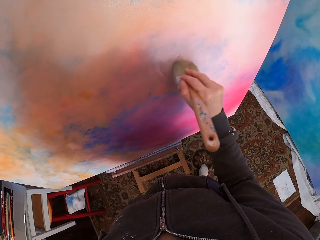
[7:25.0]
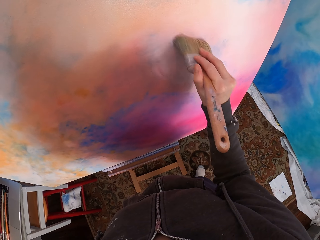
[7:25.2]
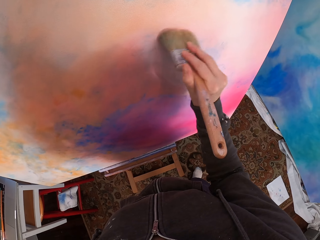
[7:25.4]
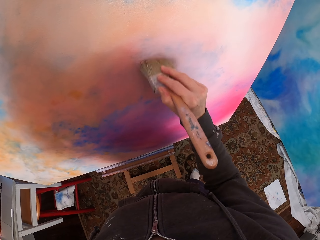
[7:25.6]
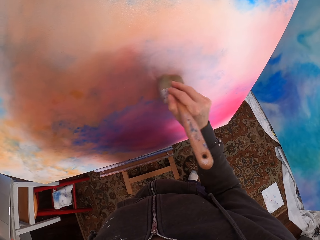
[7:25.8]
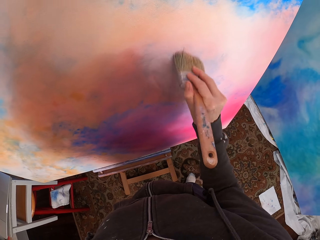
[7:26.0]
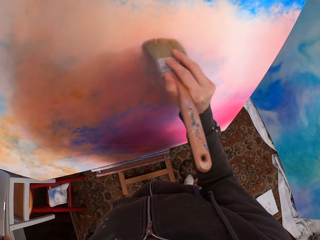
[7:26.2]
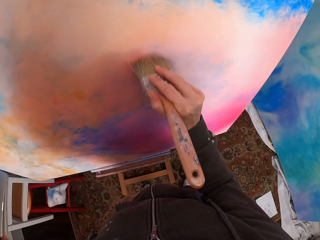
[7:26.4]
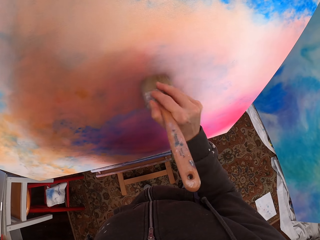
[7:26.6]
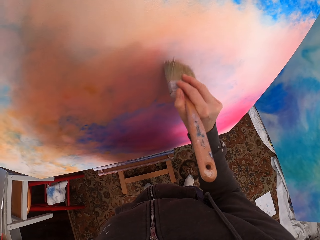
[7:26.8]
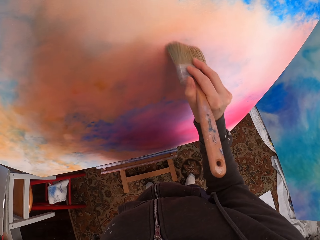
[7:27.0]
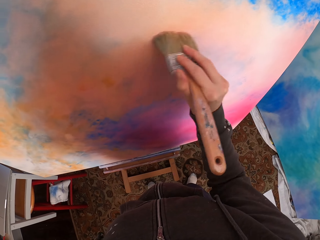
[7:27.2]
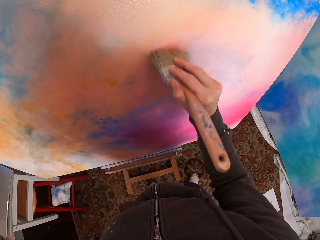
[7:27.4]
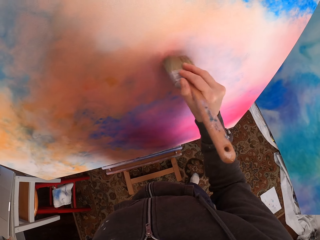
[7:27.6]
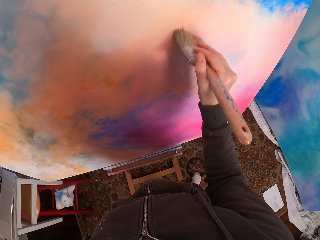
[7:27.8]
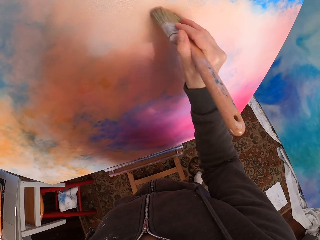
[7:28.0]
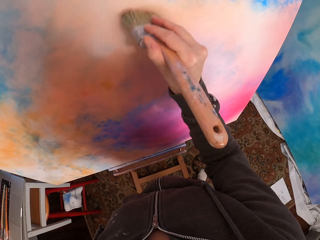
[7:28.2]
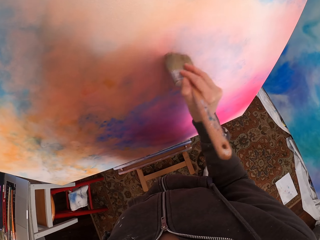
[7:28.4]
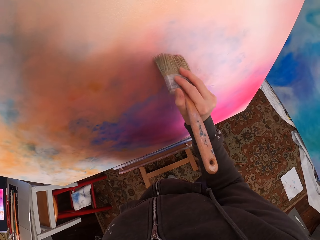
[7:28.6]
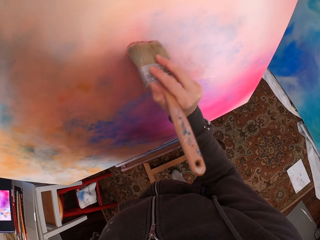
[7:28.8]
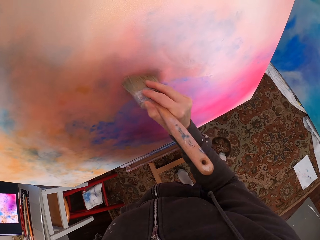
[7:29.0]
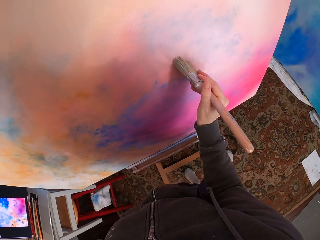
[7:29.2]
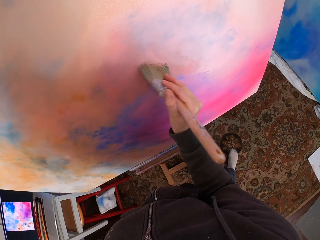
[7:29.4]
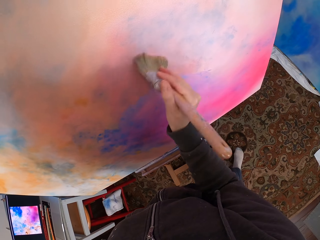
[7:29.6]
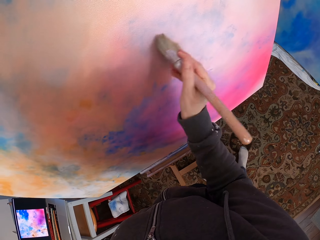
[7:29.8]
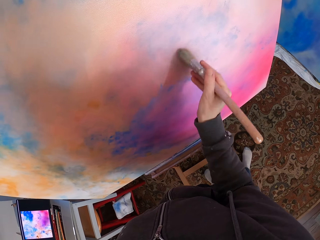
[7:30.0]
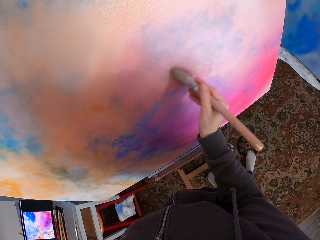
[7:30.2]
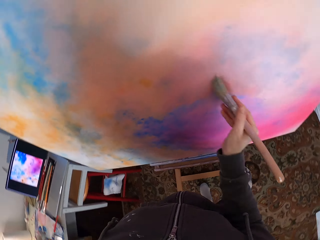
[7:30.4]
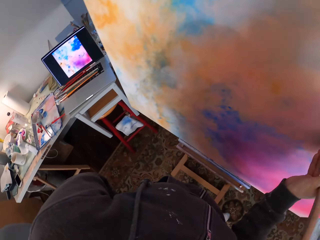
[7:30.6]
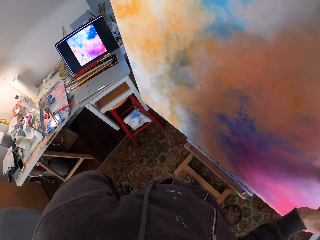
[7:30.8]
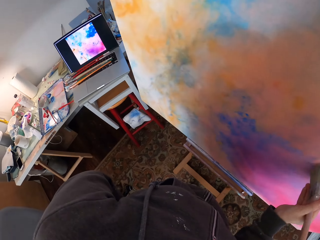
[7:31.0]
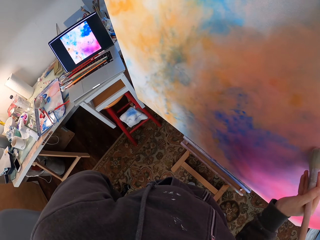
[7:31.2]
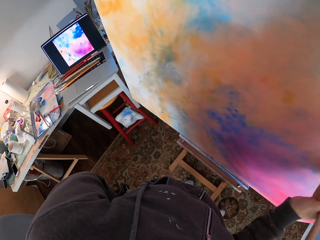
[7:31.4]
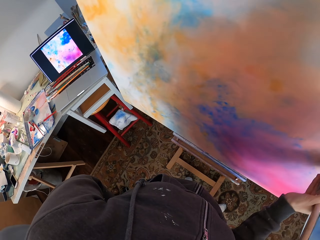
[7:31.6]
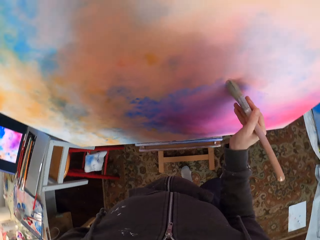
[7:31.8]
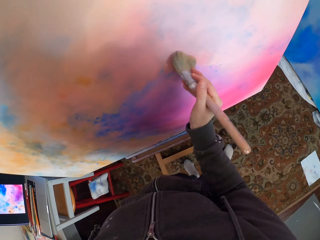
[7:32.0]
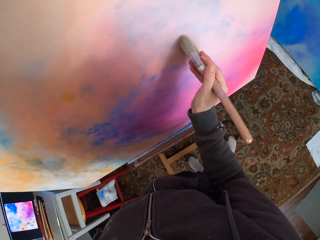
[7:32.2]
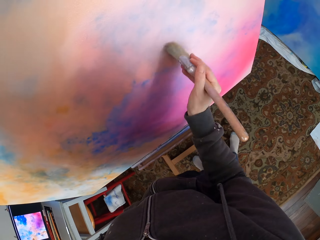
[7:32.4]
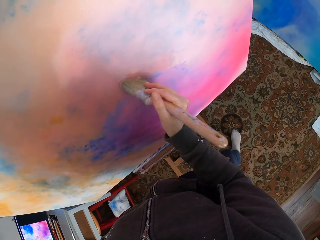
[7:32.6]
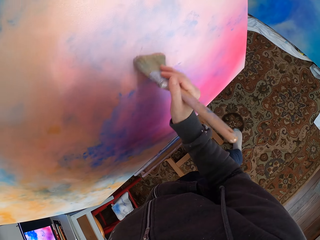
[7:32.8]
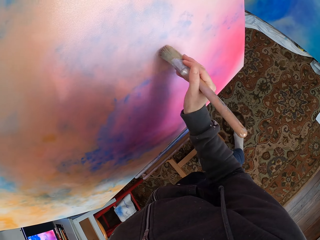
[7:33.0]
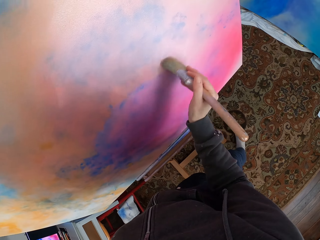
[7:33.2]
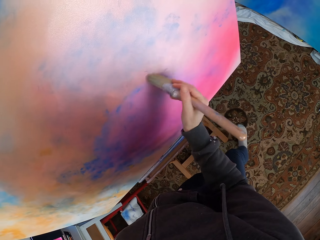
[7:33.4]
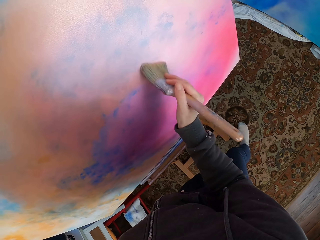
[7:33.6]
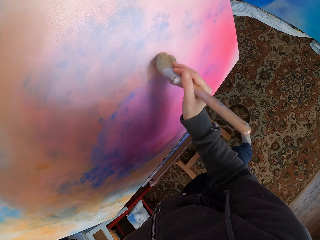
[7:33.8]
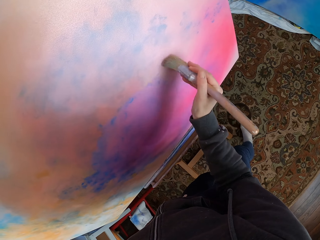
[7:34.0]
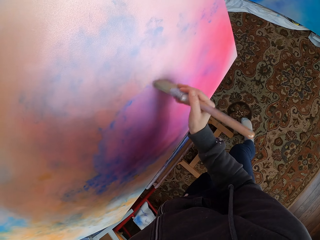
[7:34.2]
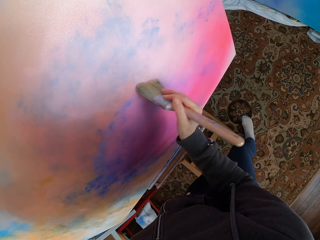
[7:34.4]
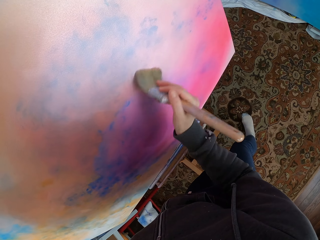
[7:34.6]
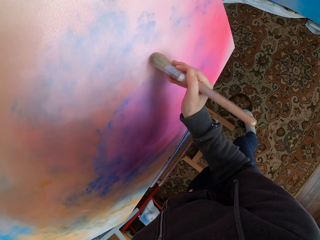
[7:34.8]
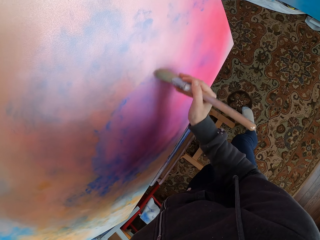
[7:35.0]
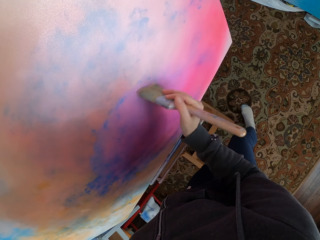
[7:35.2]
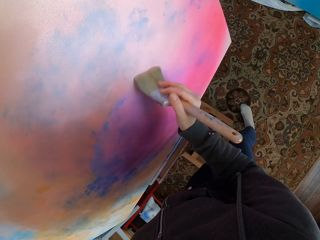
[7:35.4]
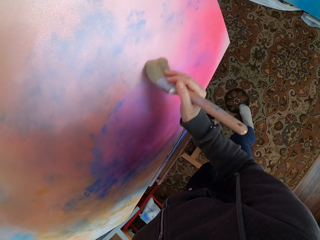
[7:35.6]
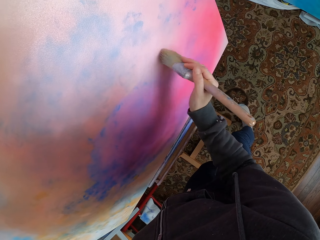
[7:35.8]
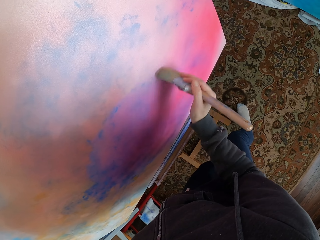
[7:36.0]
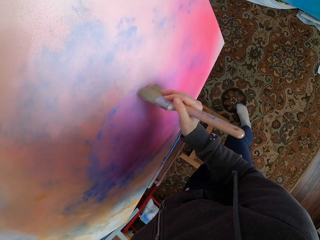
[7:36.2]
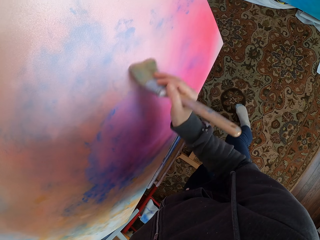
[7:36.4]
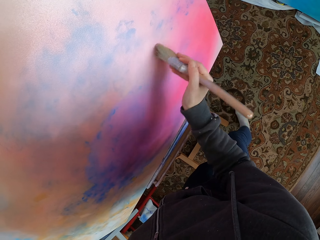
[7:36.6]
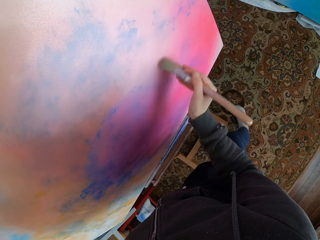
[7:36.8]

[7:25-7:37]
The camera wearer looks at the laptop. They look at the canvas.

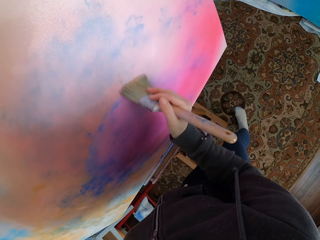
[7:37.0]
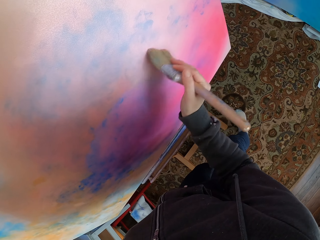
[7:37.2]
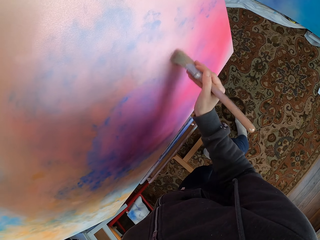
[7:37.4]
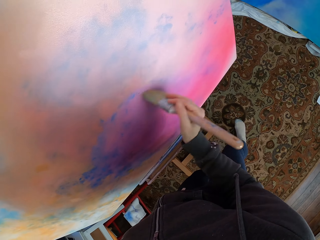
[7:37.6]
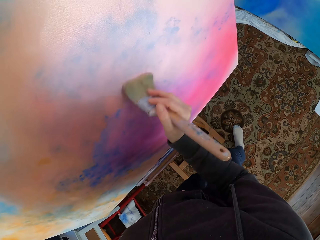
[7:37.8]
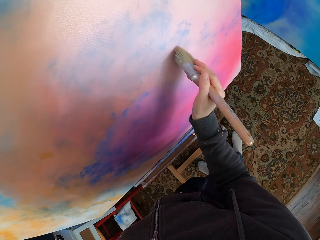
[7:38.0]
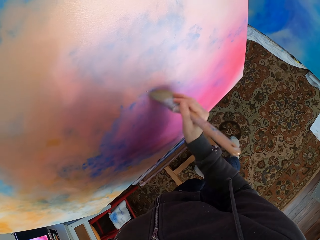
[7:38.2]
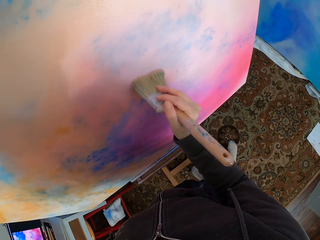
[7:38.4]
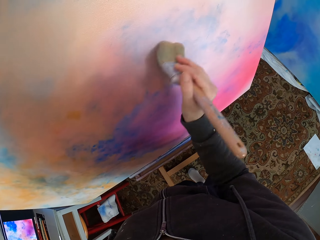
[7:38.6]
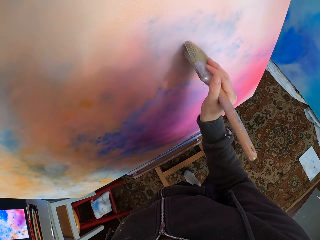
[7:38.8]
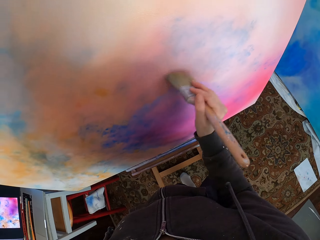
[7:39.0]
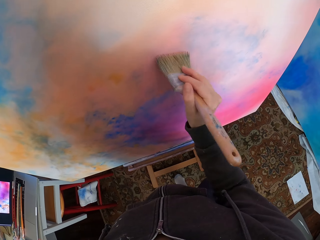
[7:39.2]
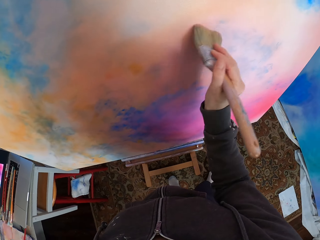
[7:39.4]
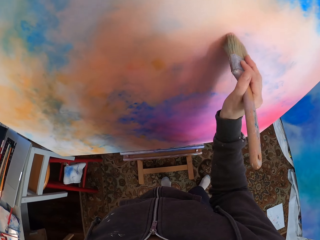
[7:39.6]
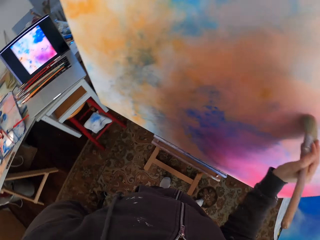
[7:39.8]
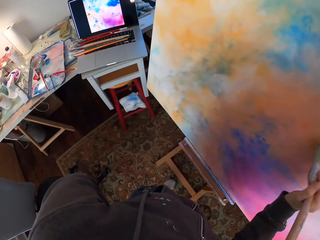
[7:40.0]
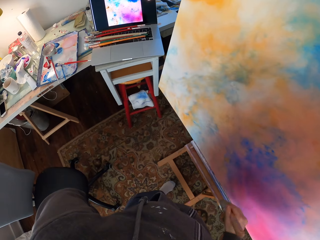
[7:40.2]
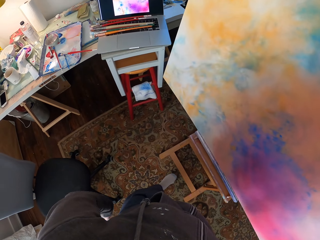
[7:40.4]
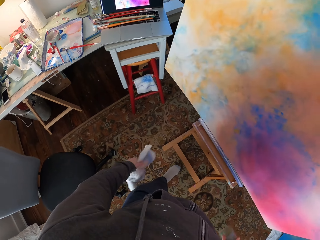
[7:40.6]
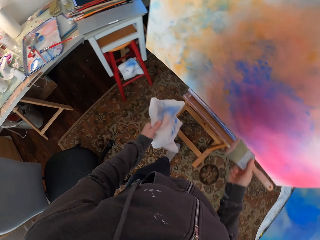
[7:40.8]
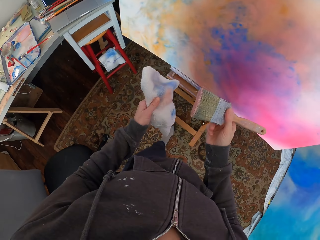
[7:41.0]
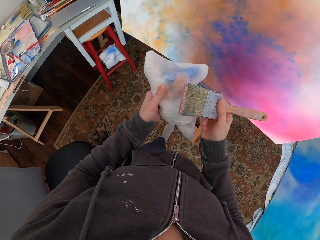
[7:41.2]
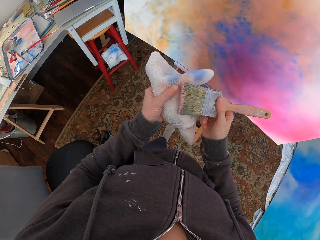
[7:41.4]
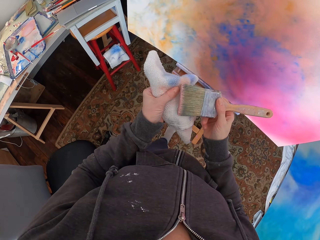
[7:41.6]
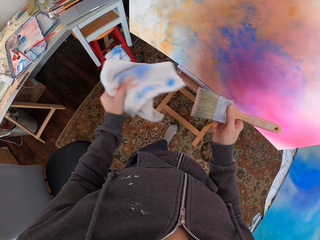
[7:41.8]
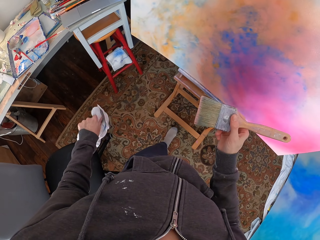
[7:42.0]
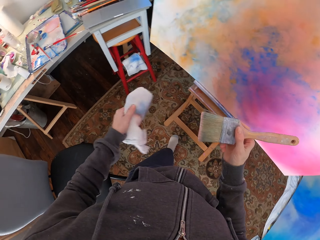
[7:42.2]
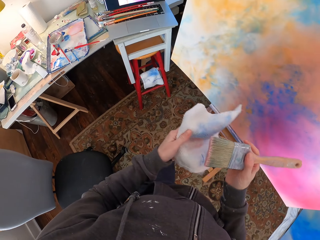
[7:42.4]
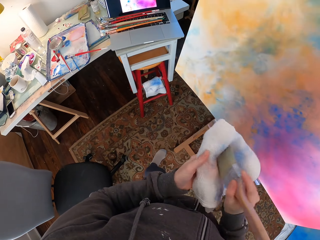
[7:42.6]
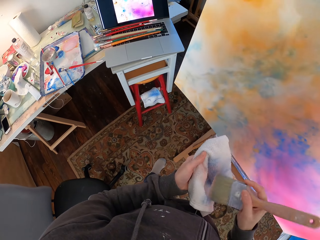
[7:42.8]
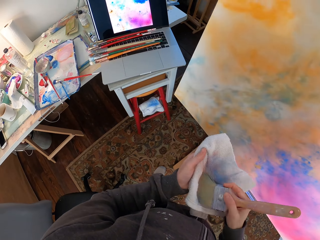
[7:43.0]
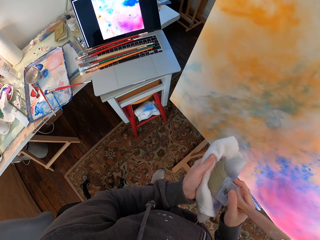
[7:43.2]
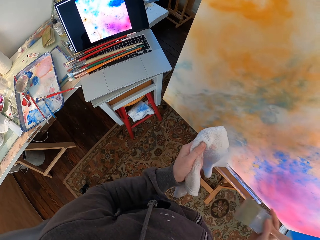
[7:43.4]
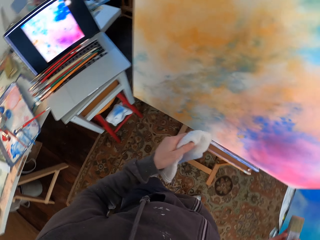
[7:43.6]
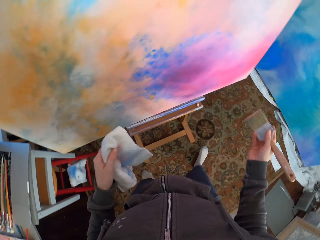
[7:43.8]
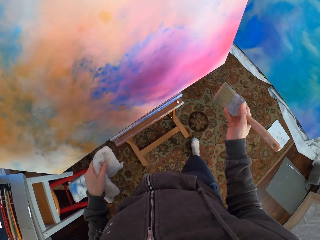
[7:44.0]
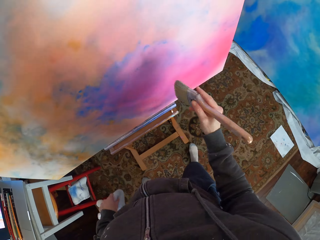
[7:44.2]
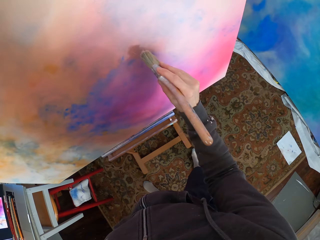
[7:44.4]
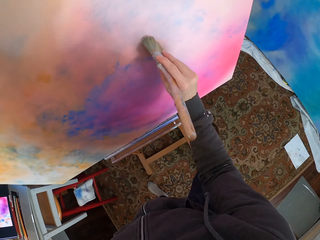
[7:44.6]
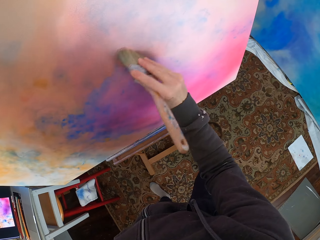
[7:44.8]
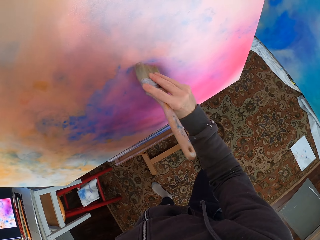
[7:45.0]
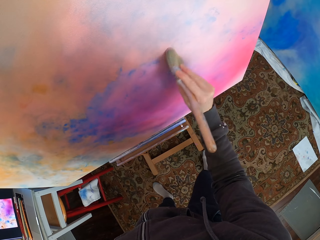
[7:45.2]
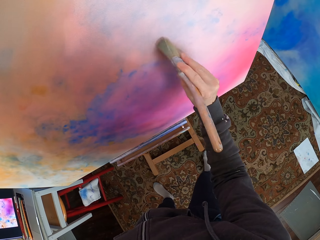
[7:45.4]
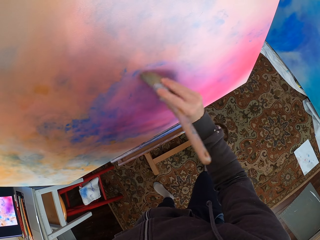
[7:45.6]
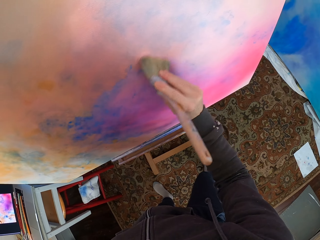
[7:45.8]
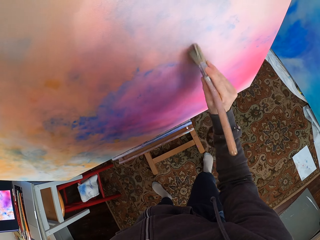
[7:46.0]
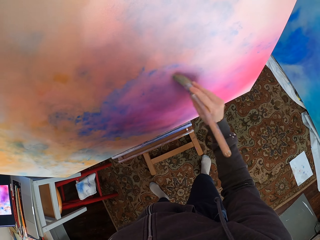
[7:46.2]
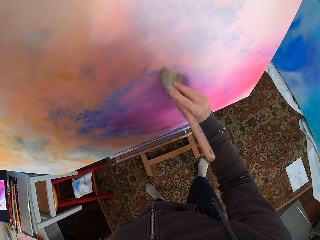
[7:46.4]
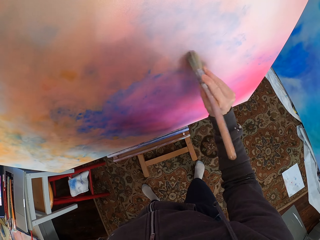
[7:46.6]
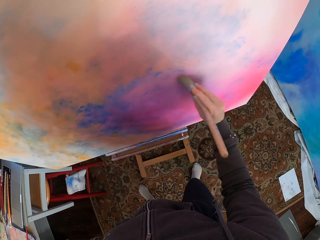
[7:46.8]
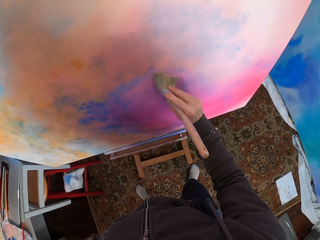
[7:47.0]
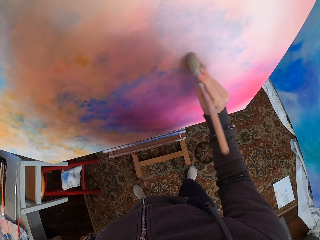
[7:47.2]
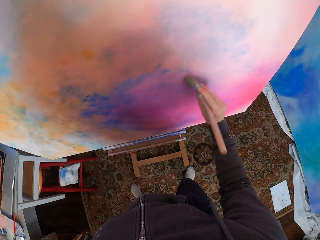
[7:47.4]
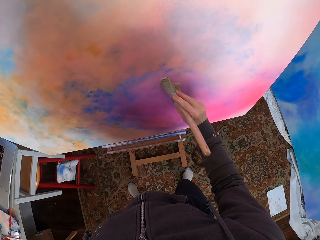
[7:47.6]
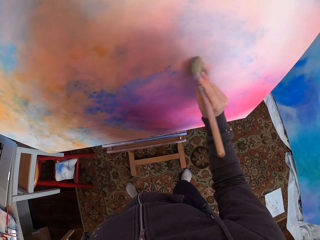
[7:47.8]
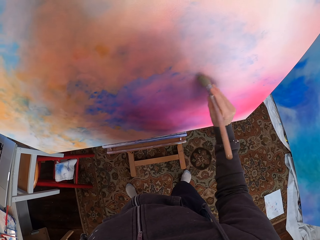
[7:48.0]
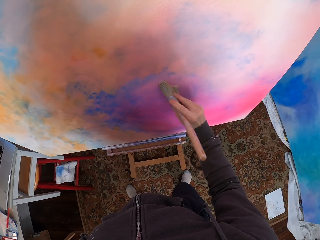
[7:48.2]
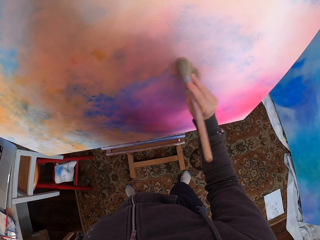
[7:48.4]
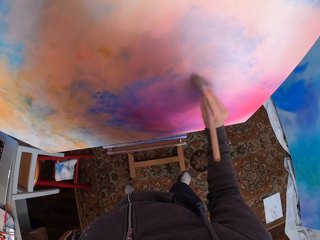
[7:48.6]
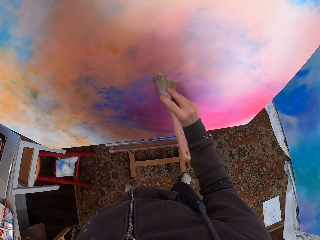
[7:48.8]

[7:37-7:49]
The camera wearer looks at the laptop. They pull something from the brush, rub the brush on the towel, and wipe off excess paint from the brush with the towel. They paint the canvas.
